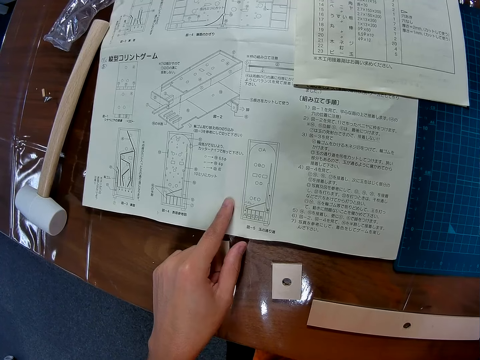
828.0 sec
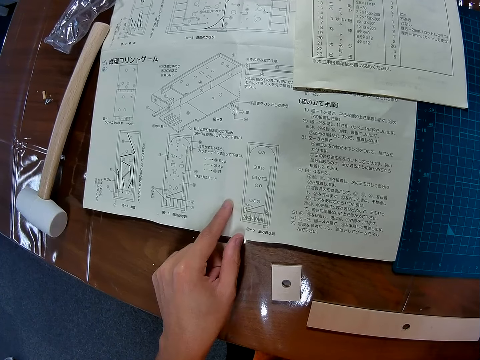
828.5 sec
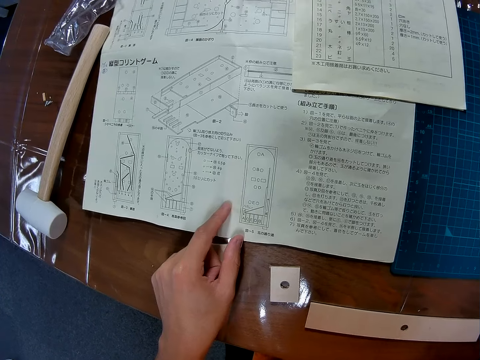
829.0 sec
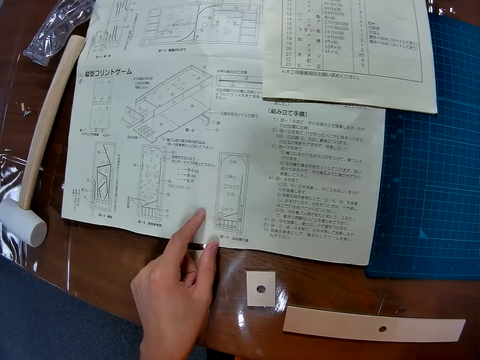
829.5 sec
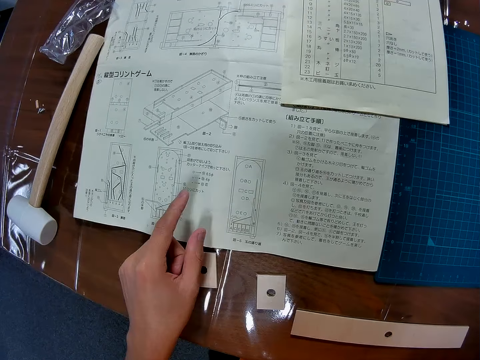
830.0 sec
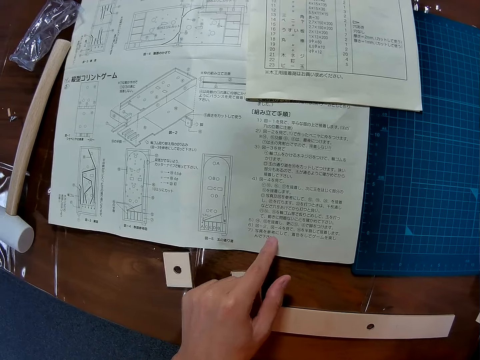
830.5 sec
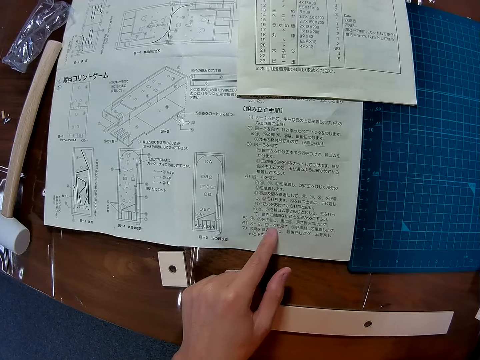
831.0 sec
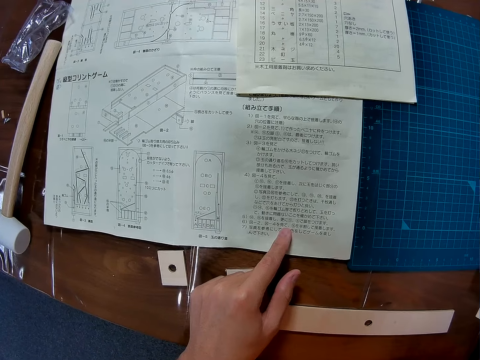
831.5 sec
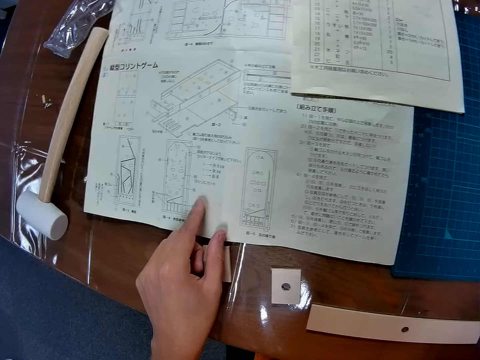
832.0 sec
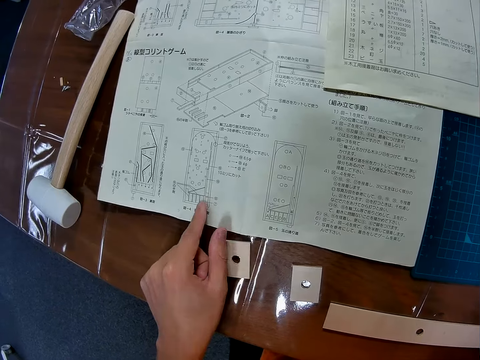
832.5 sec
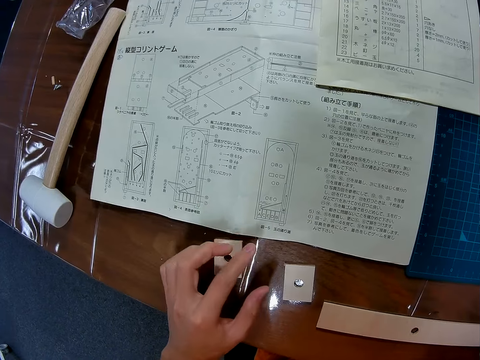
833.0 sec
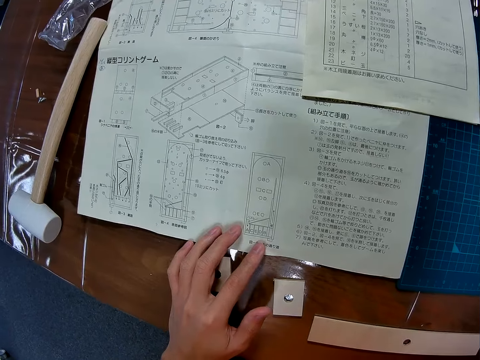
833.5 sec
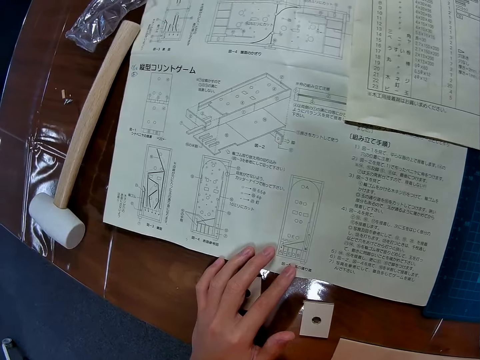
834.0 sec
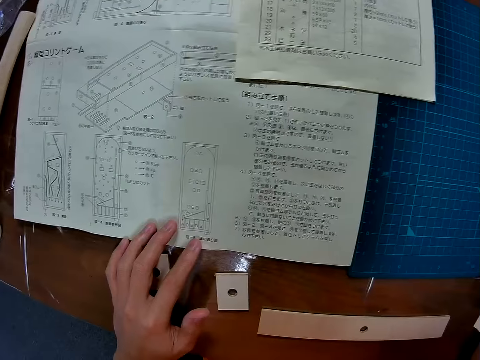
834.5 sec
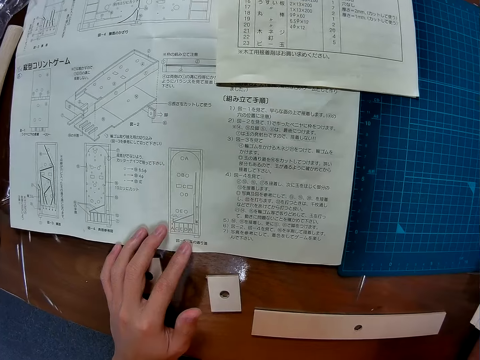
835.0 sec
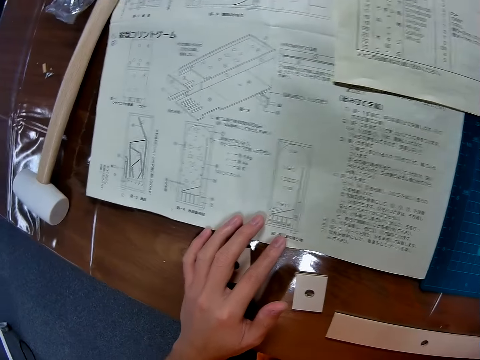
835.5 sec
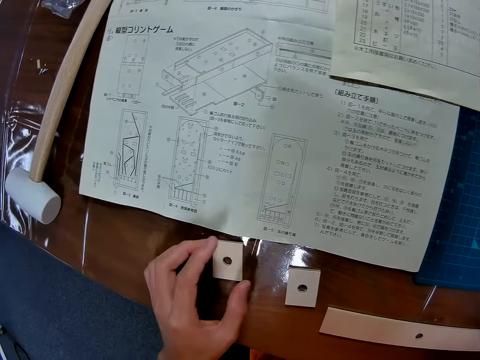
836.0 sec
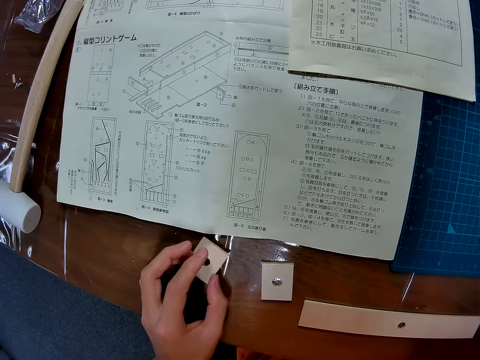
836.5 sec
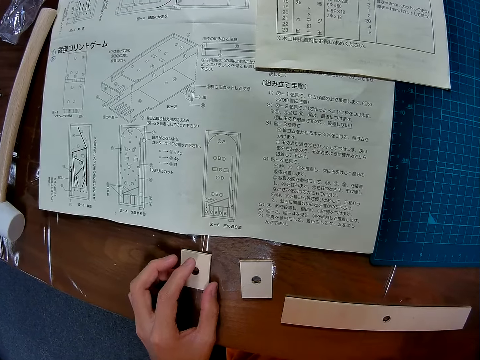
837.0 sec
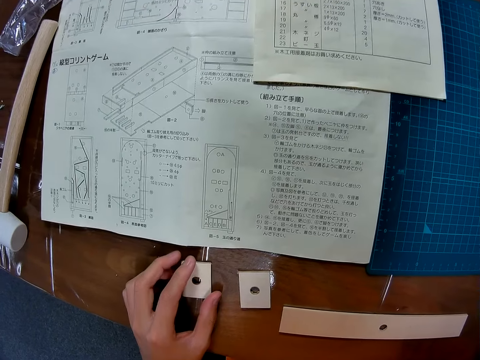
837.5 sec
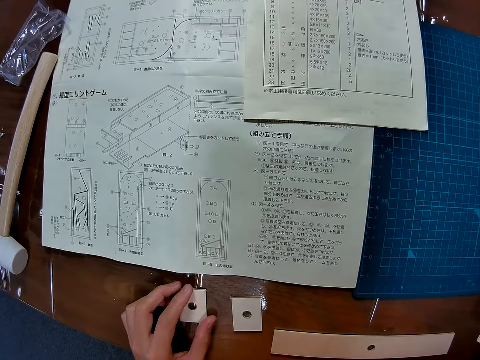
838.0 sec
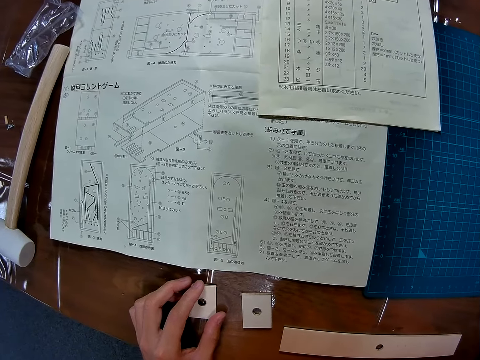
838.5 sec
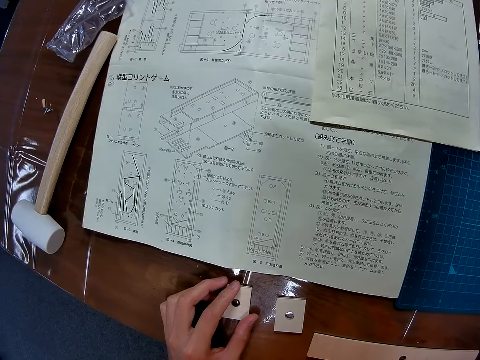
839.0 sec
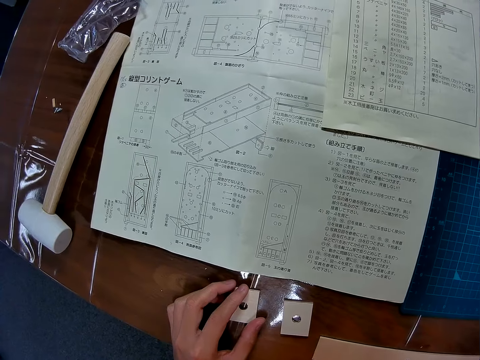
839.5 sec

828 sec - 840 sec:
The camera wearer holds a piece of paper on a table. They move a hand on the piece of paper on the table. They hold the piece of paper on the table. They move a paperboard from the table. They touch a square-shaped wood.

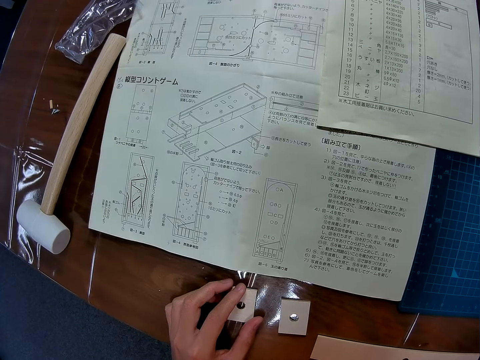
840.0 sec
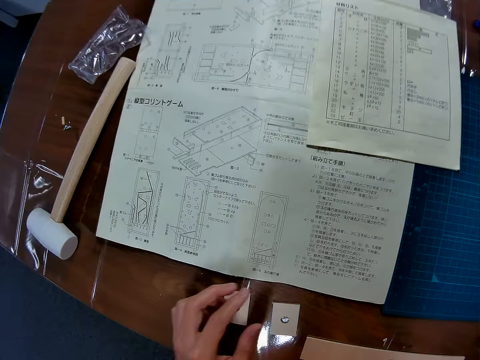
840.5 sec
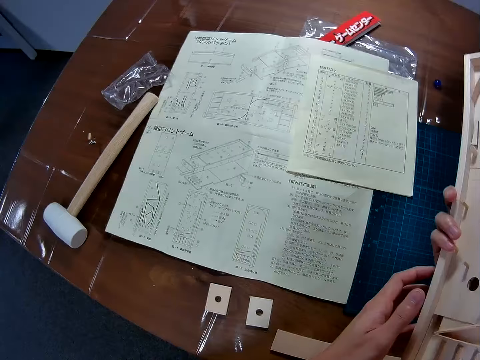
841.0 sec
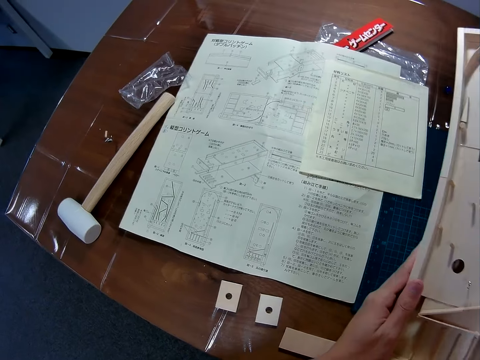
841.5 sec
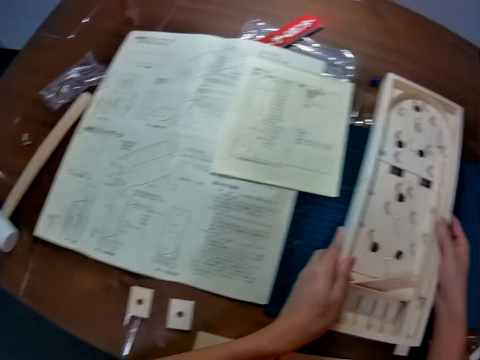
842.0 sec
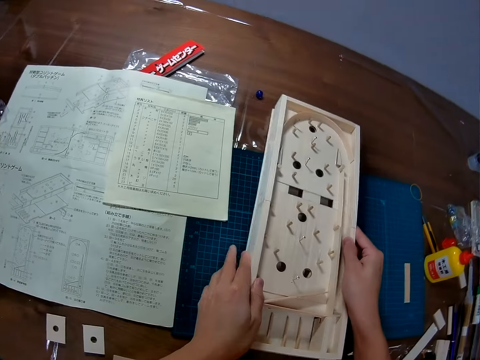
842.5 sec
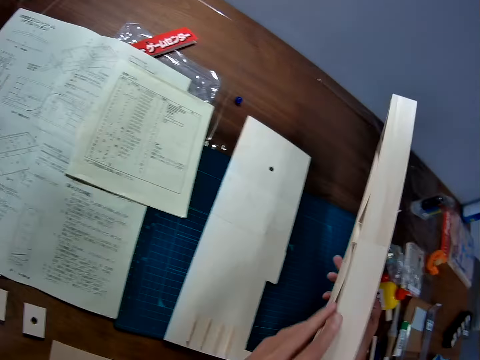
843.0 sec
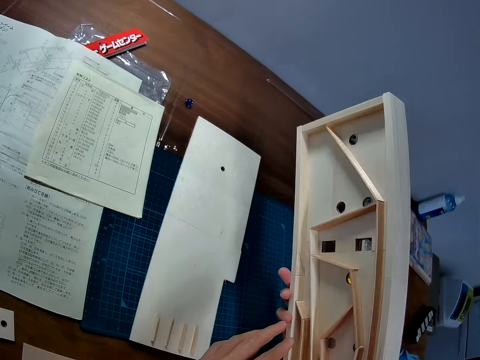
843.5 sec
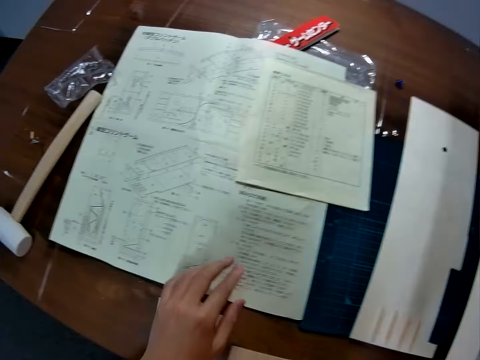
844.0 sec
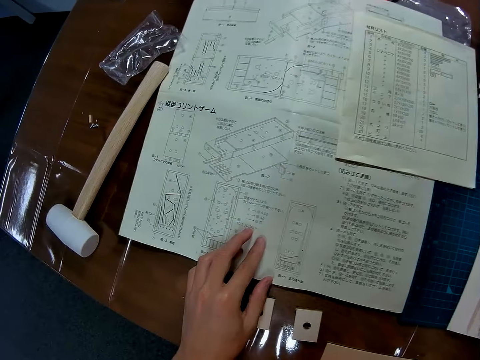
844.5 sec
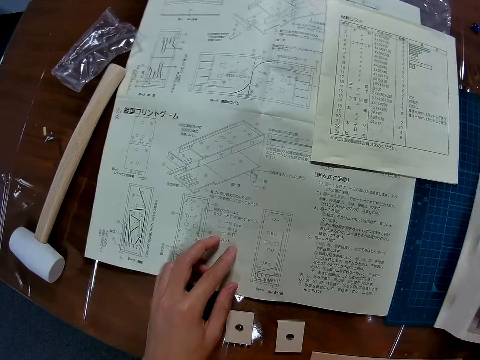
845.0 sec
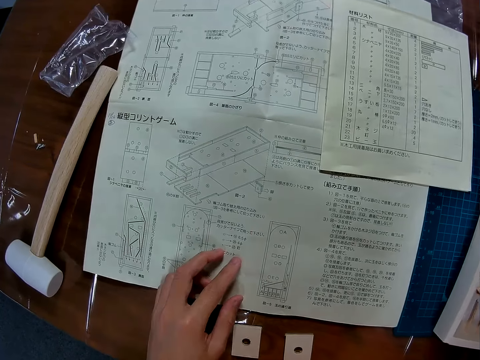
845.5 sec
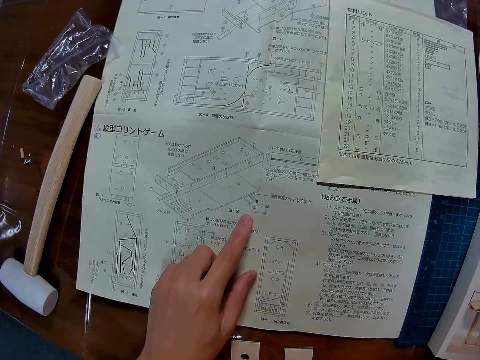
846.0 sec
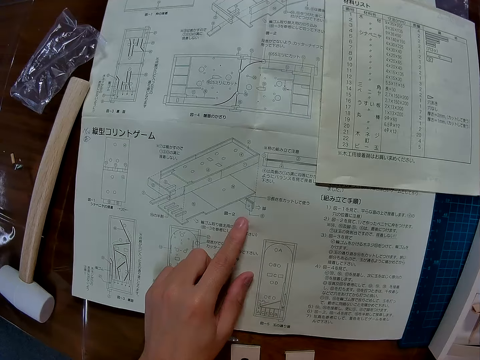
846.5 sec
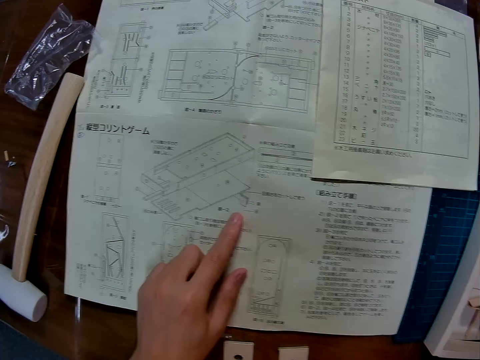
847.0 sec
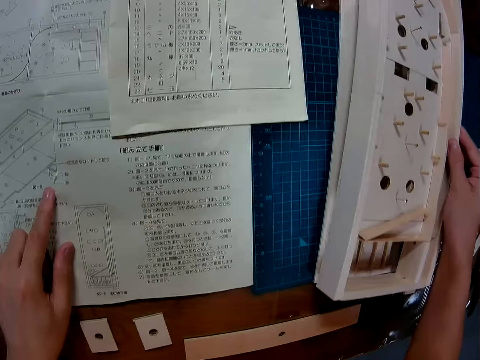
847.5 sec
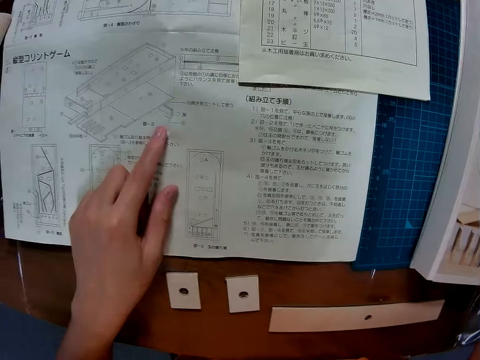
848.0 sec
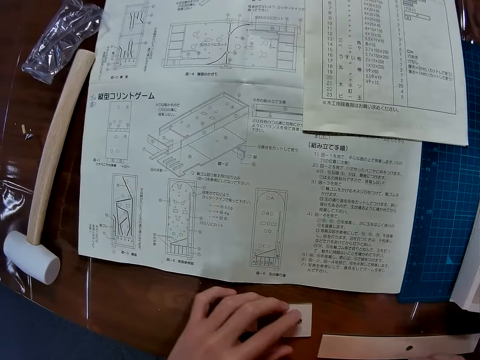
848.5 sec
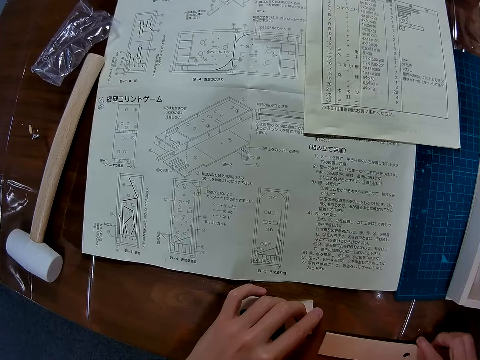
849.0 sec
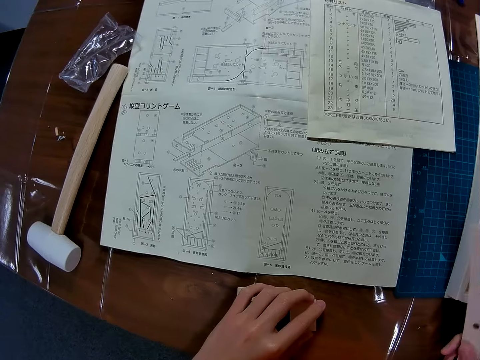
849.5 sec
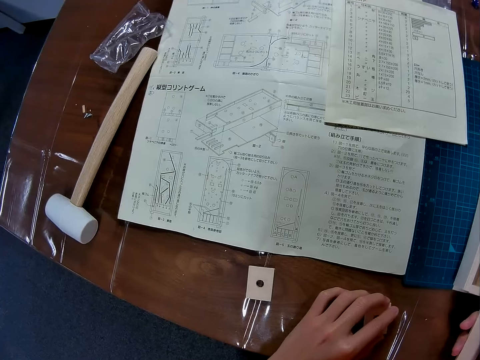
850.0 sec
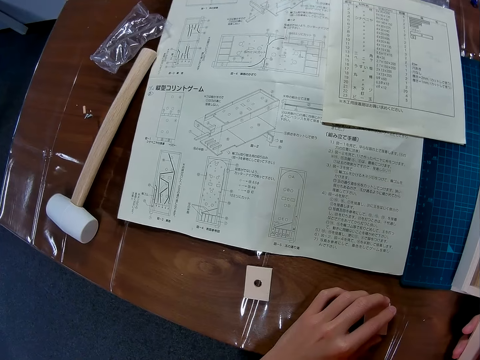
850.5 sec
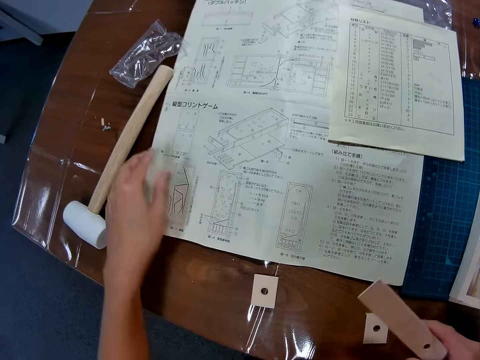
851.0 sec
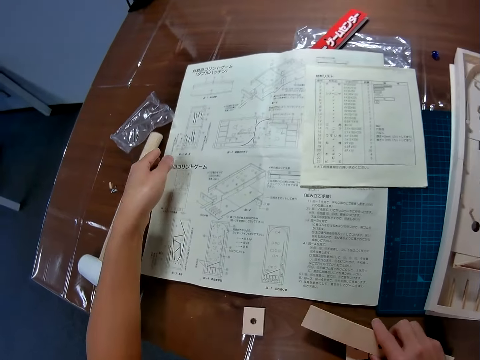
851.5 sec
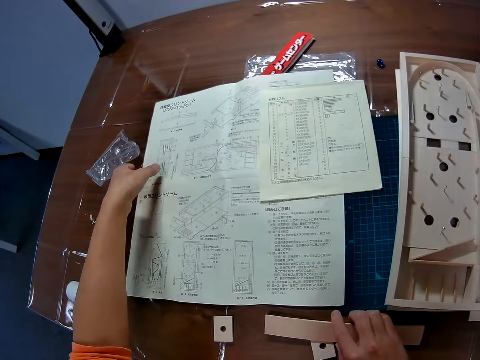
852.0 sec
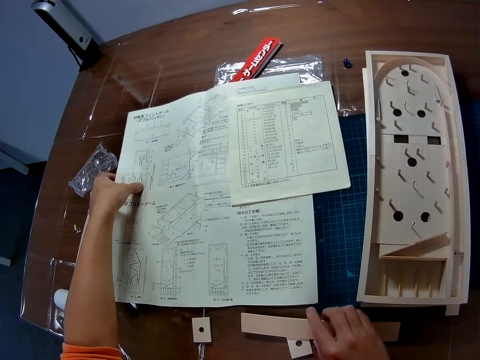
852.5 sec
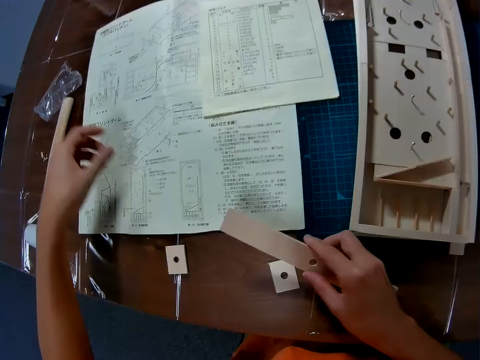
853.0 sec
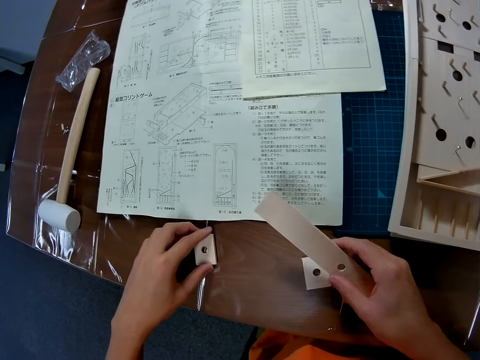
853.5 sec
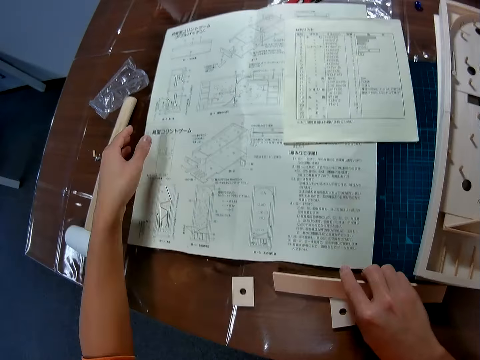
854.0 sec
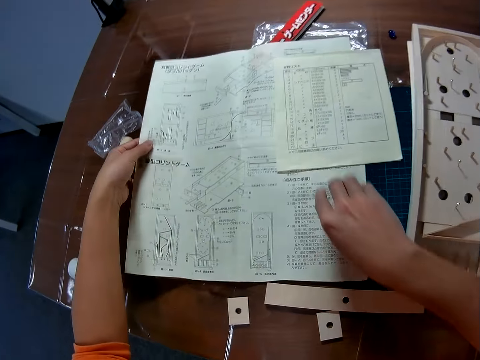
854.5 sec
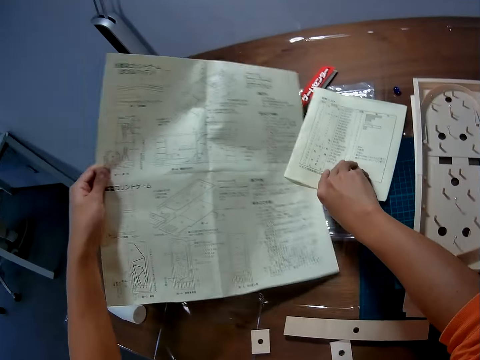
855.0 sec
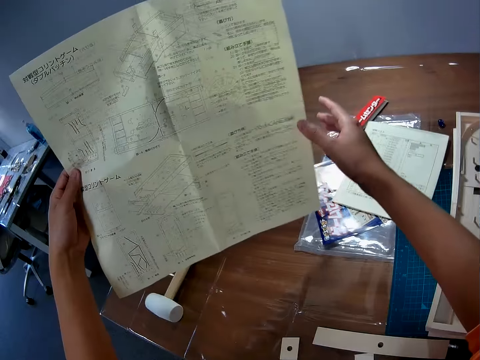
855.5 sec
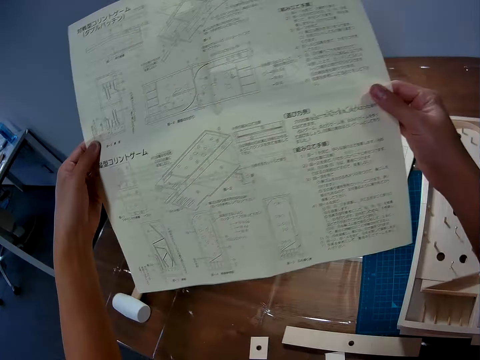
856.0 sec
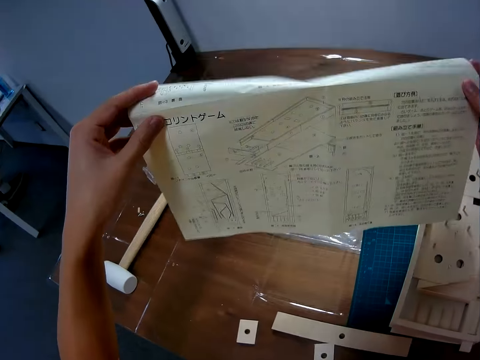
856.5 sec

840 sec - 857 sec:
The camera wearer holds a model paperboard with a hand. He puts down the model paperboard on a cutting mat. He picks up the model paperboard from a table. He detaches the art board. He flips the model paperboard with a hand. He moves his finger over the manual. He holds a piece of paper on the table. He moves a hand on the piece of paper on the table. He moves a piece of paperboard on the table. He picks up a paperboard rod from the table. He holds the piece of paper on the table. He moves the piece of paperboard on the table. He puts down the paperboard rod on the table. He picks up the piece of paper from the table.
